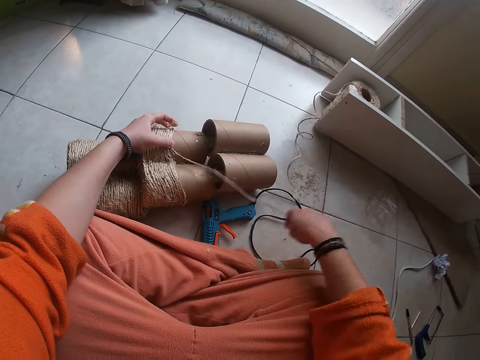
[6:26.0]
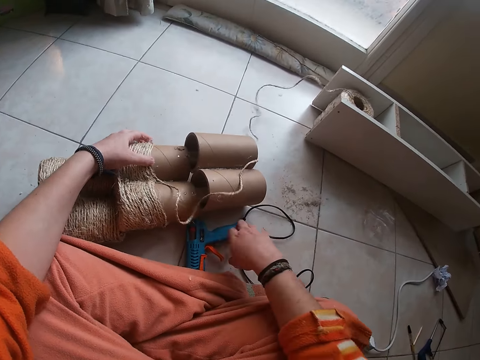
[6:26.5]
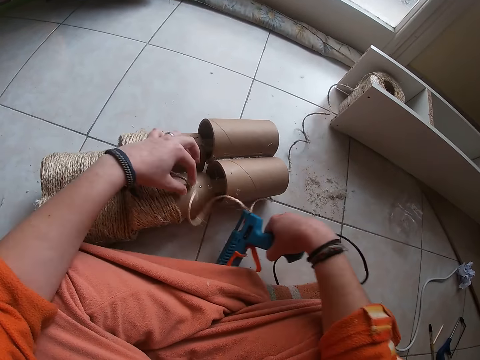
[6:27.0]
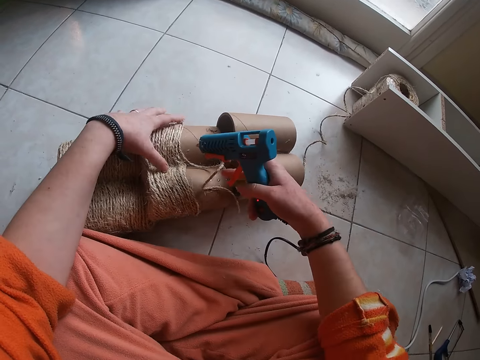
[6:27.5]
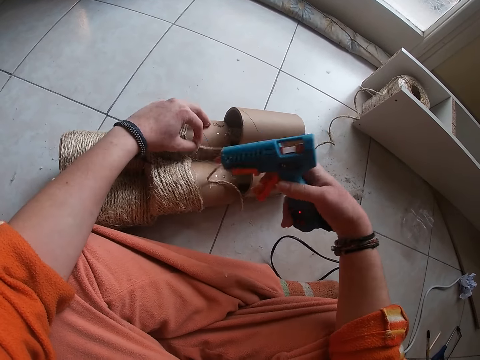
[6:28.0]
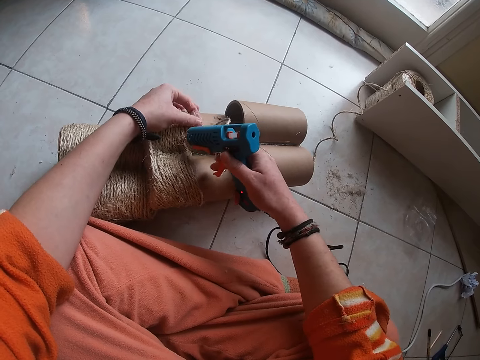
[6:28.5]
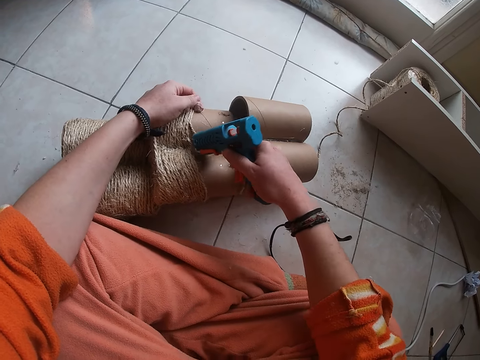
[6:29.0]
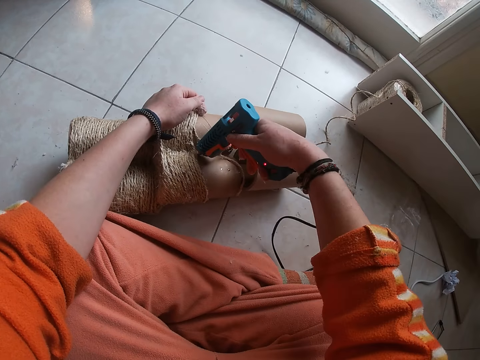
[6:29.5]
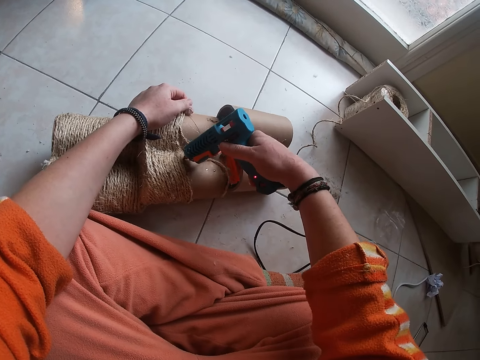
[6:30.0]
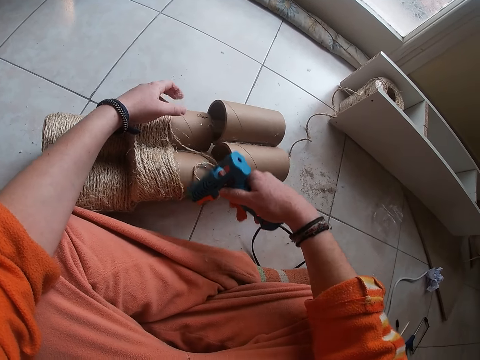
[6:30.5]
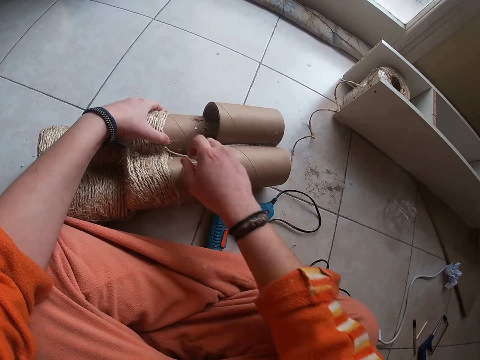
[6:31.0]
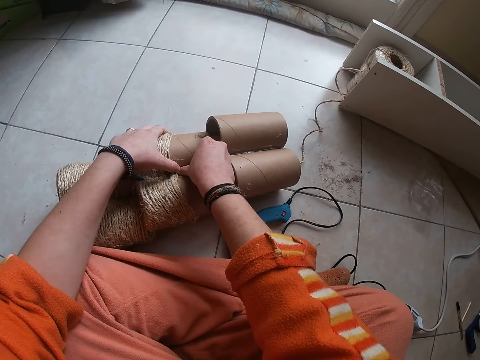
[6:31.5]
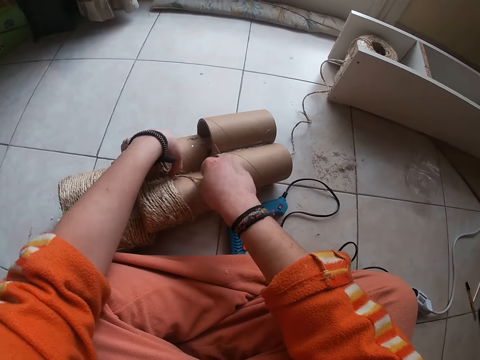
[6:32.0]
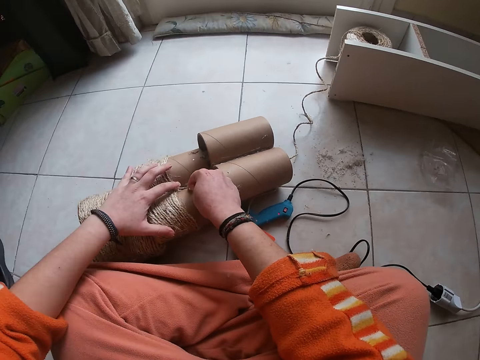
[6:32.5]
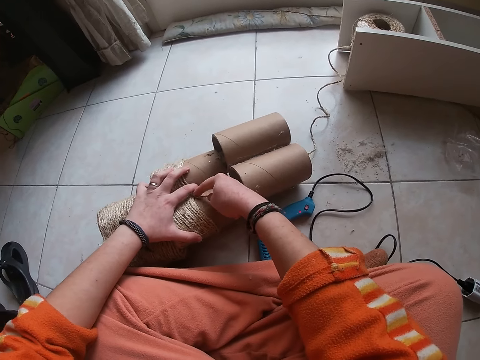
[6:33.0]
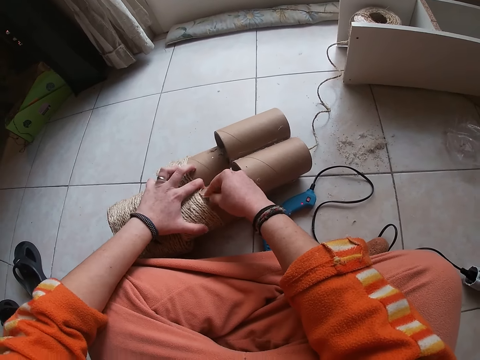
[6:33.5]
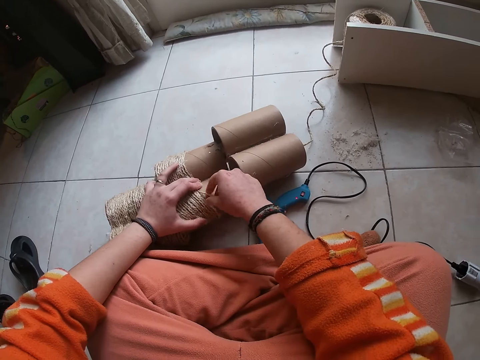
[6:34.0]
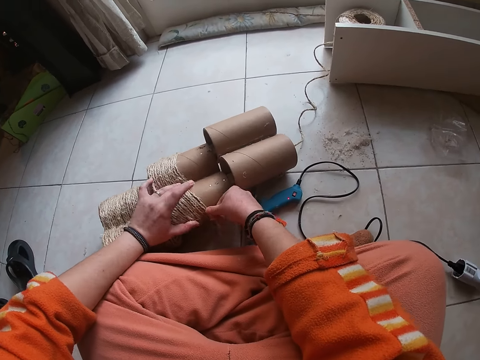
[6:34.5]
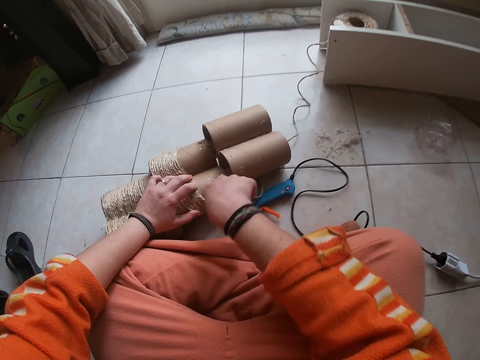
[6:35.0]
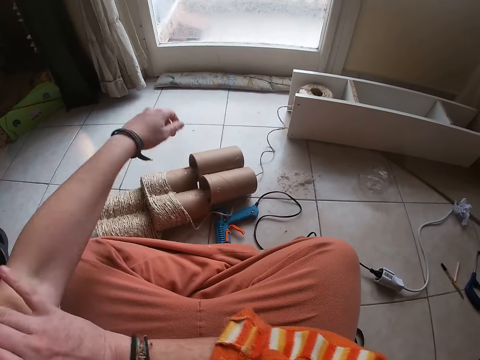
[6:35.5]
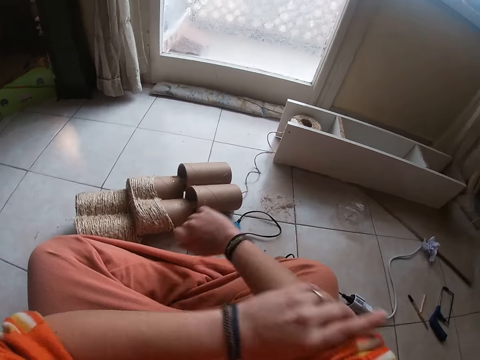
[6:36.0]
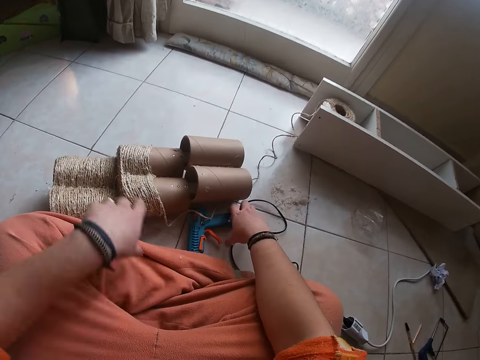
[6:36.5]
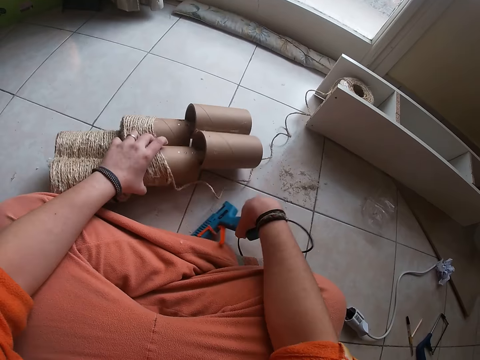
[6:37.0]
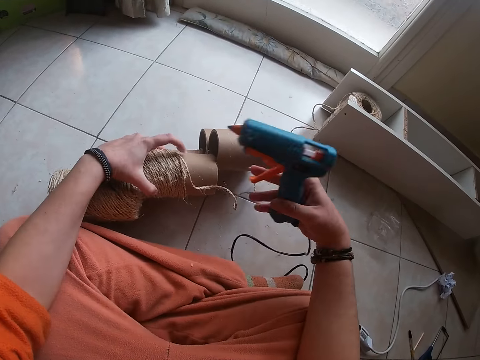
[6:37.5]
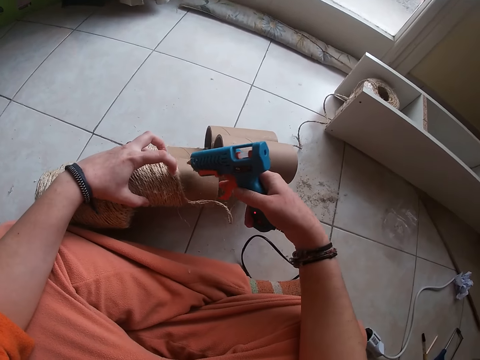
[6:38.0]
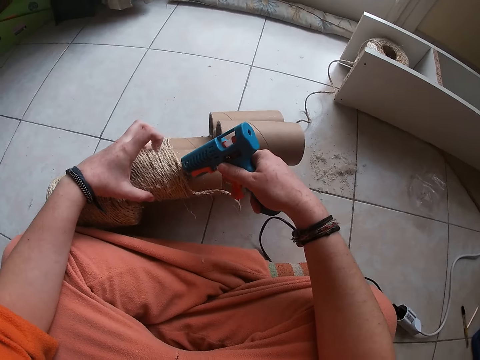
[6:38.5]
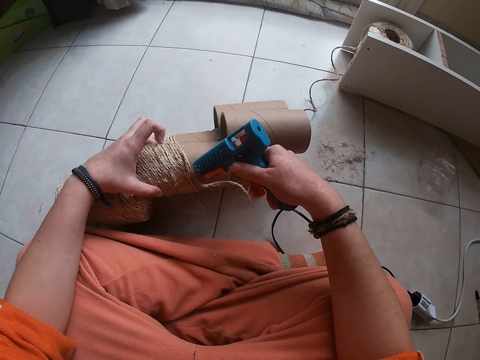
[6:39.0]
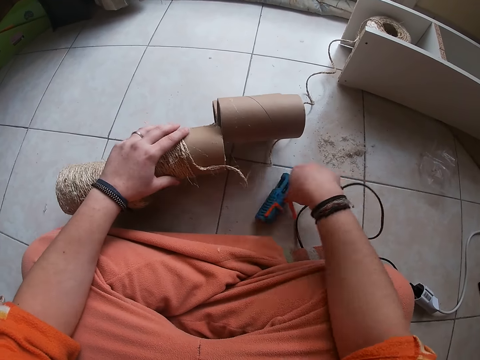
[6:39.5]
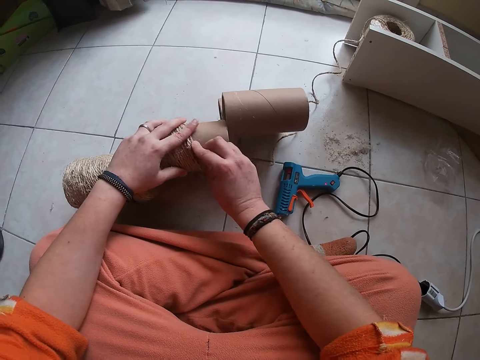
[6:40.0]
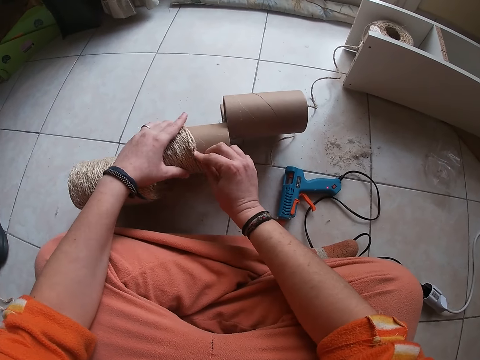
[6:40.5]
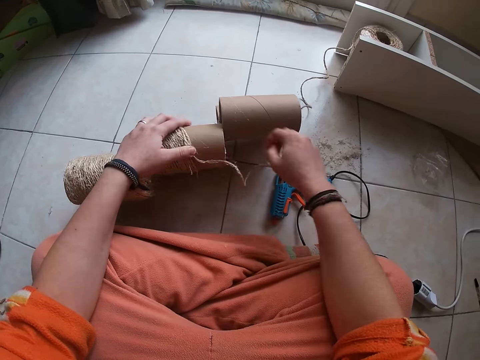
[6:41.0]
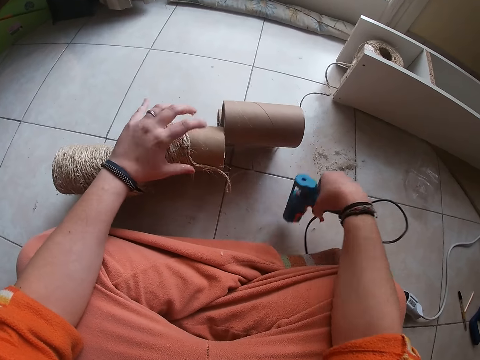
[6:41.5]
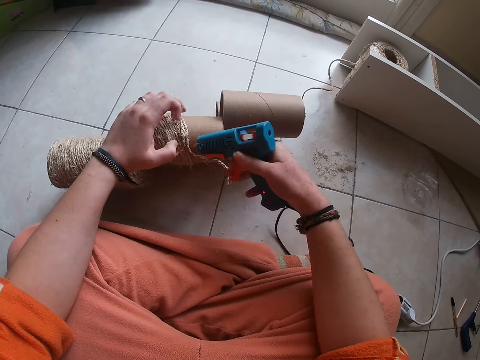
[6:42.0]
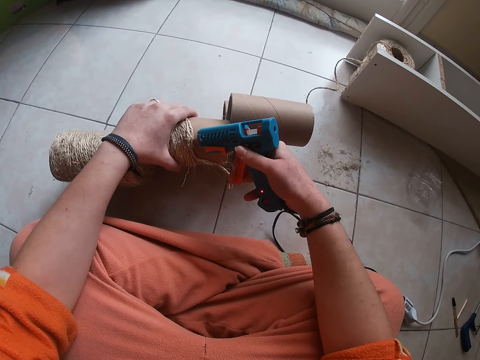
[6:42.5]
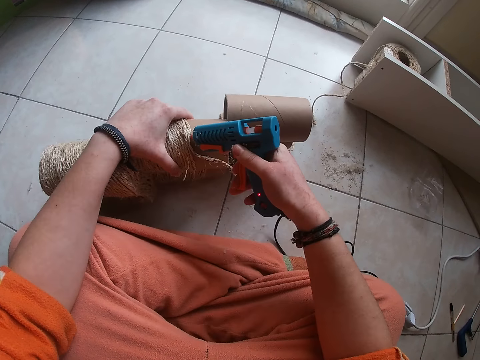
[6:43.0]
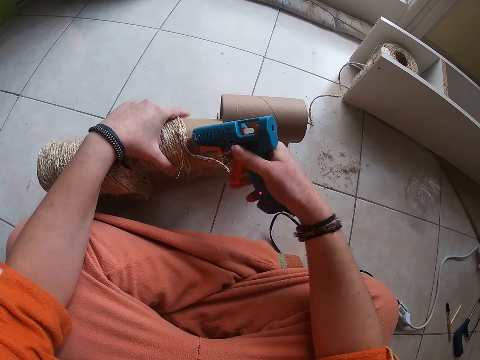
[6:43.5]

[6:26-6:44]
The camera wearer stretches a rope with his hand. He picks up the hand driller or glue gun from the ground with his right hand. He blows glue on the module with the glue gun. He adjusts the attached rope on the carton with his left hand. He screws the carton with the hand driller in his right hand. He drops the hand driller on the ground with his right hand. He aligns the rope with his hand on the module. He ties the attached rope on the carton with his right hand. He aligns cloth sleeves with his hands. He picks up the hand driller from the ground with his right hand. He blows glue on the module with the glue gun. He screws the carton with the hand driller in his right hand. He drops the hand driller on the ground with his right hand. He aligns the rope with his hand on the module. He ties the attached rope on the carton with his right hand. He picks up the hand driller from the ground with his right hand. He blows glue on the module with the glue gun. He screws the carton with the hand driller in his right hand.

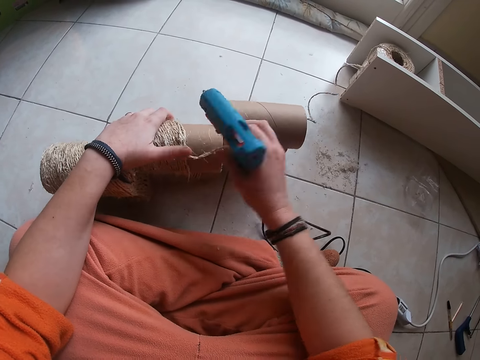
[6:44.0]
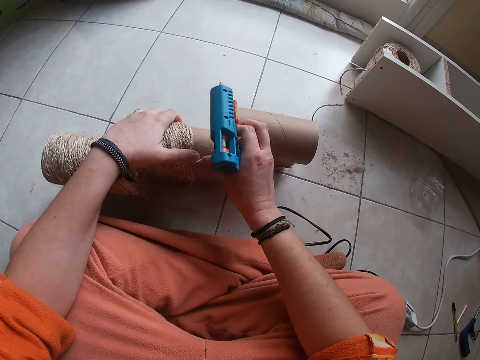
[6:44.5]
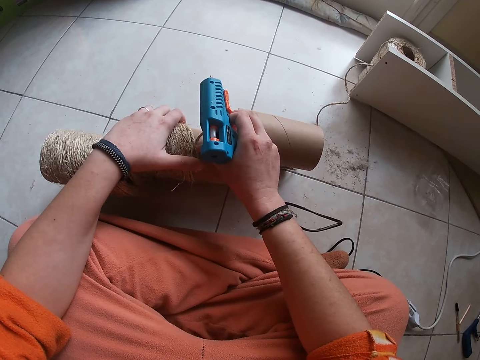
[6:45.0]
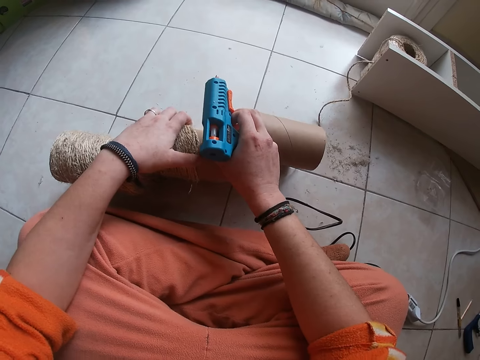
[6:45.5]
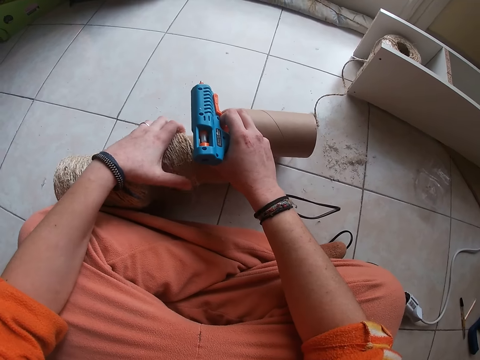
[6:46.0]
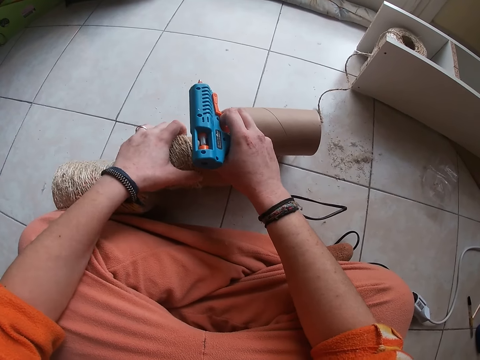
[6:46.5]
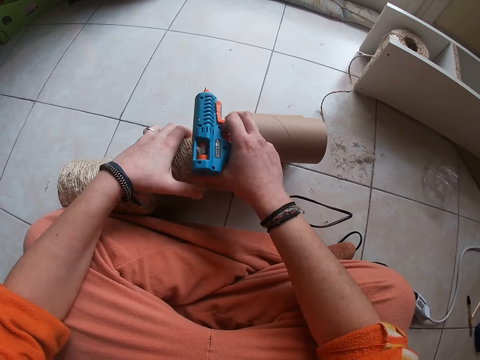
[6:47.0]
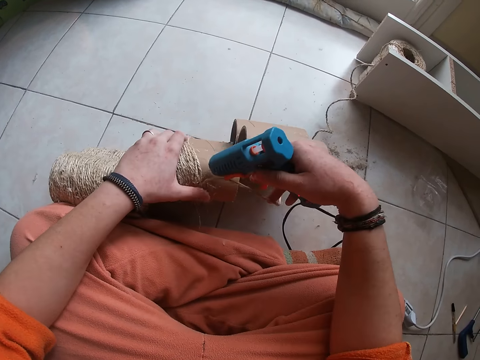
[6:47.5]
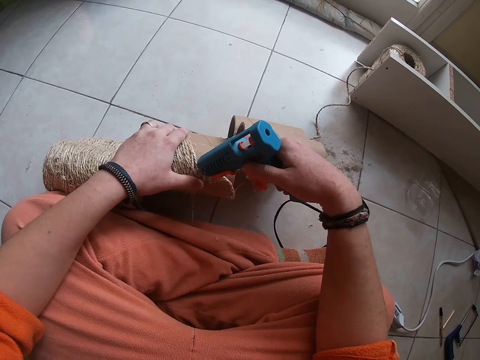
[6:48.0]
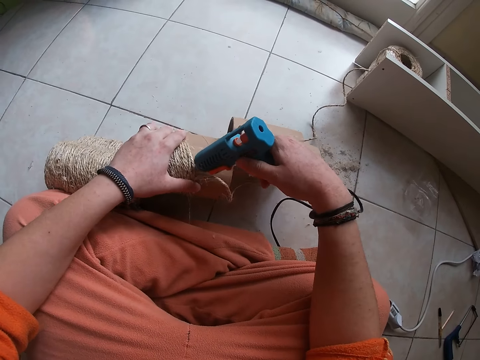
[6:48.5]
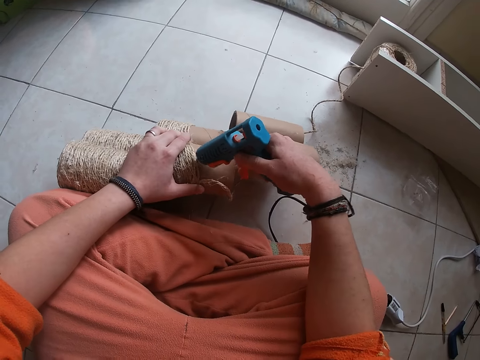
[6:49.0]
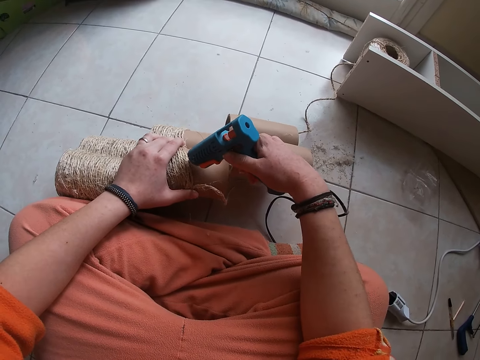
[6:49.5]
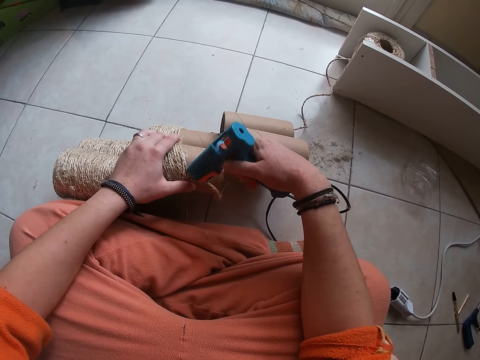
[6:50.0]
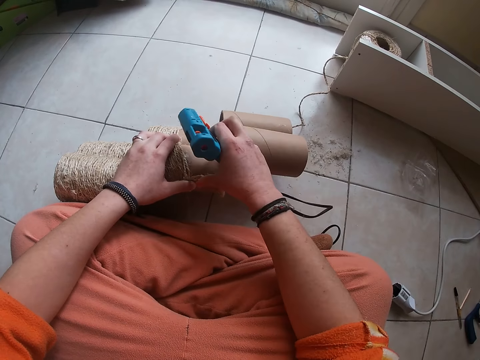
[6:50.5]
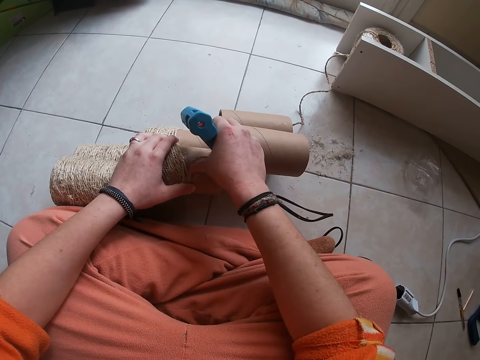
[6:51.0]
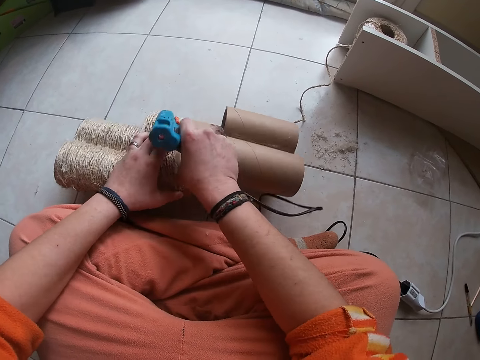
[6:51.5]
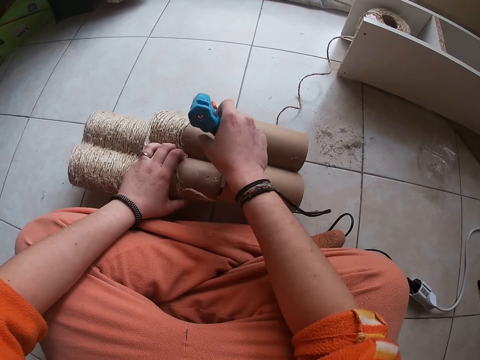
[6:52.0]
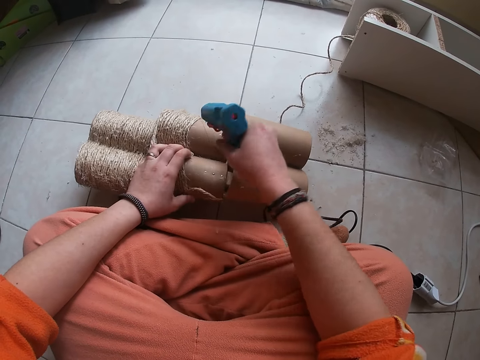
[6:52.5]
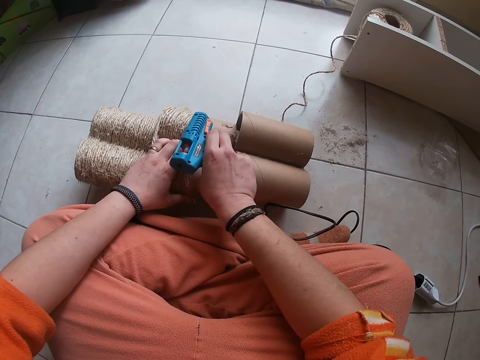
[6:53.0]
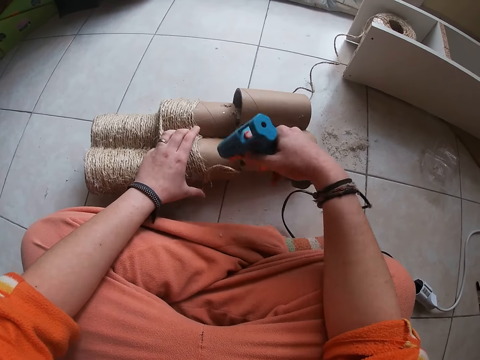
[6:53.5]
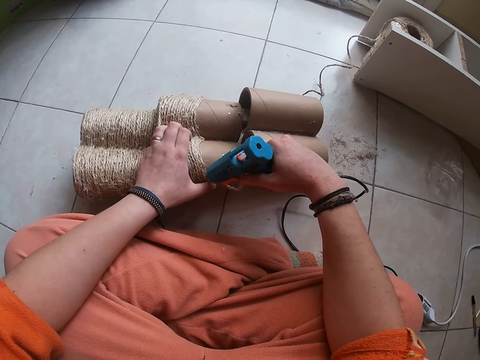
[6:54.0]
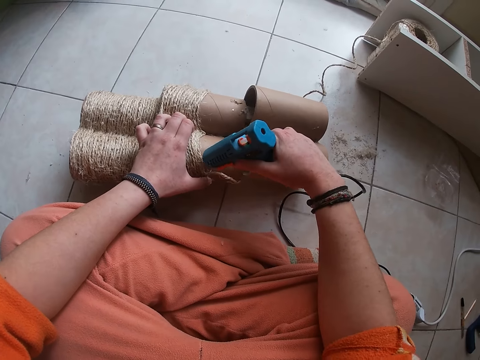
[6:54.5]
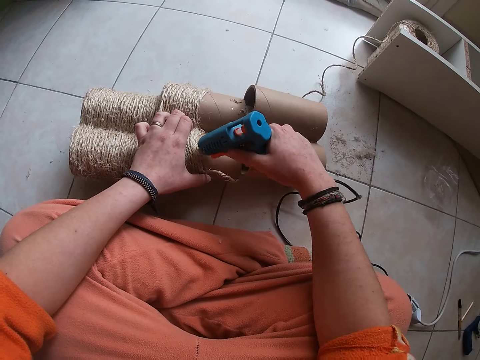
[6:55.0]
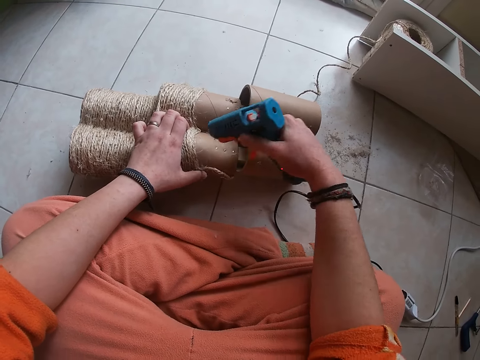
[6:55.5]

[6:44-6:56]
The camera wearer adjusts the attached rope on the carton with his right hand. He blows glue on the module with a glue gun. He screws the carton with the hand driller in his right hand. He adjusts the attached rope on the carton with his right hand. He blows glue on the module with the glue gun. He screws the carton with the hand driller in his right hand.
